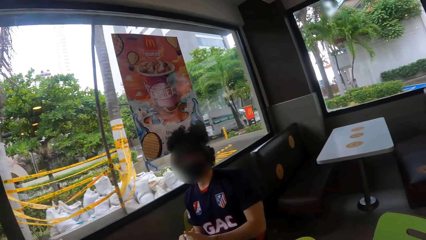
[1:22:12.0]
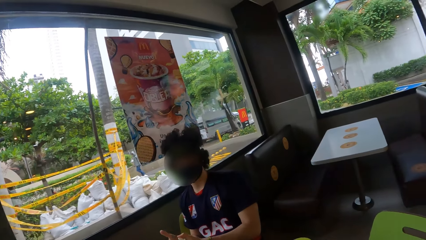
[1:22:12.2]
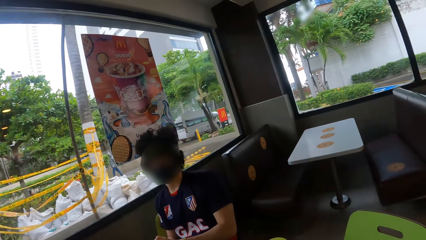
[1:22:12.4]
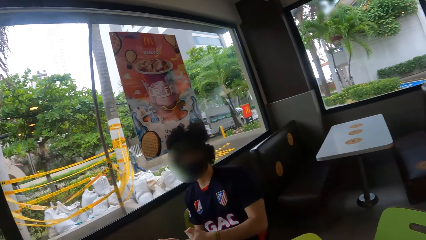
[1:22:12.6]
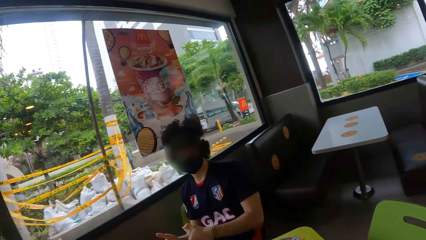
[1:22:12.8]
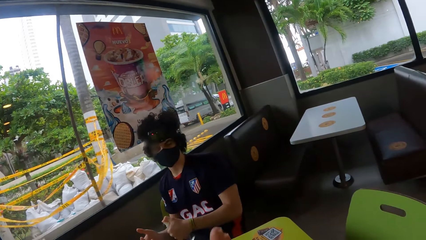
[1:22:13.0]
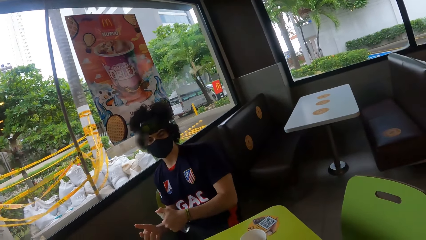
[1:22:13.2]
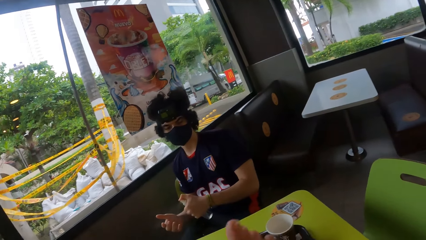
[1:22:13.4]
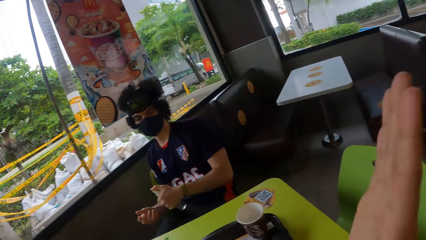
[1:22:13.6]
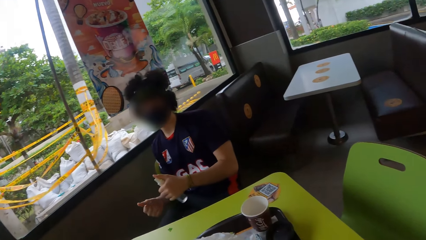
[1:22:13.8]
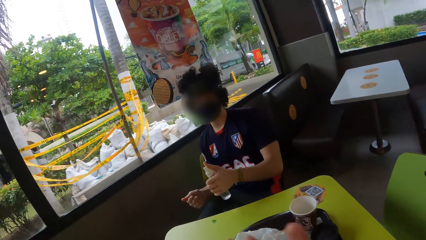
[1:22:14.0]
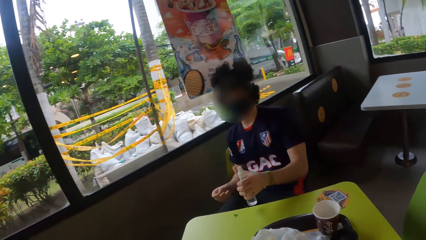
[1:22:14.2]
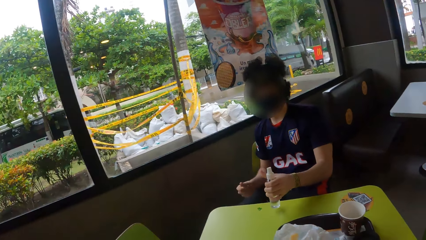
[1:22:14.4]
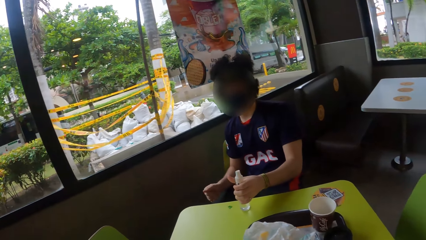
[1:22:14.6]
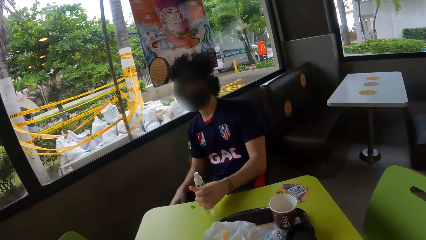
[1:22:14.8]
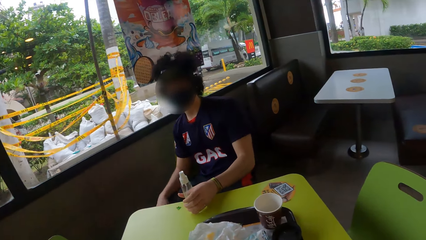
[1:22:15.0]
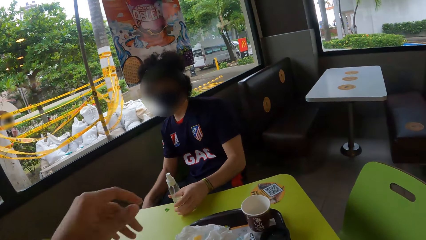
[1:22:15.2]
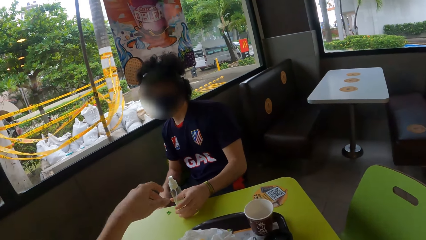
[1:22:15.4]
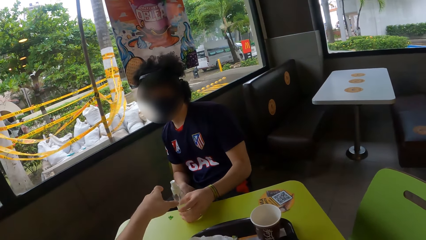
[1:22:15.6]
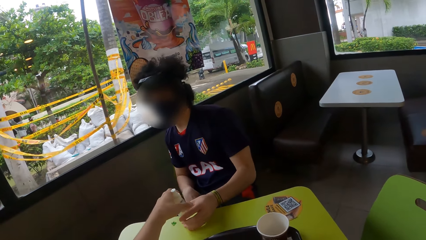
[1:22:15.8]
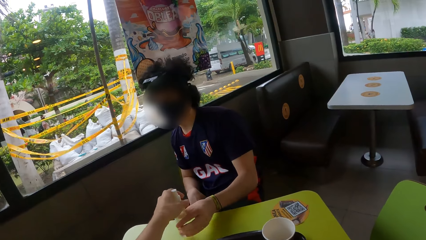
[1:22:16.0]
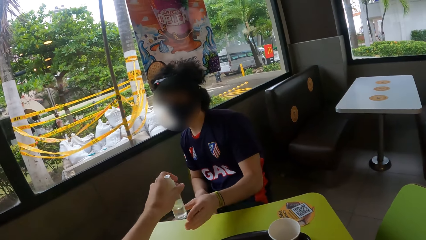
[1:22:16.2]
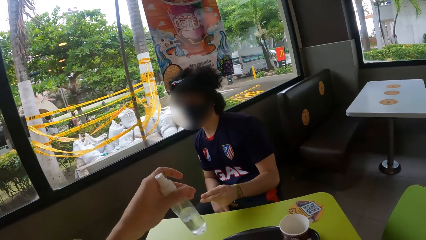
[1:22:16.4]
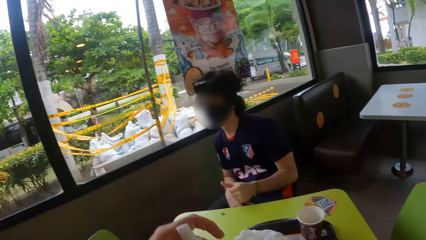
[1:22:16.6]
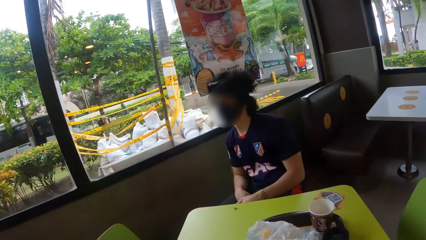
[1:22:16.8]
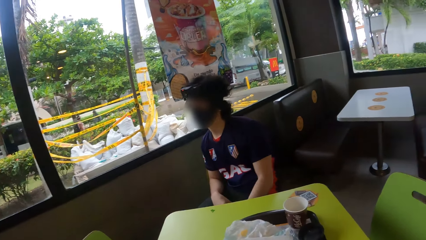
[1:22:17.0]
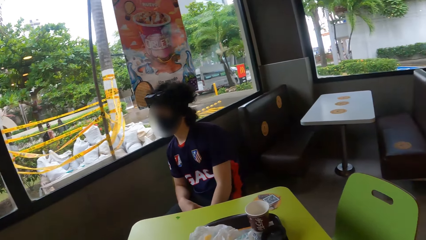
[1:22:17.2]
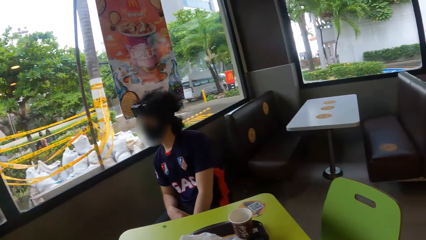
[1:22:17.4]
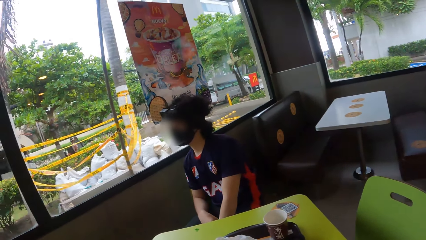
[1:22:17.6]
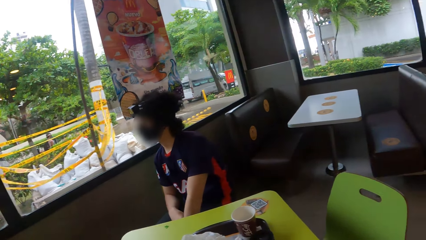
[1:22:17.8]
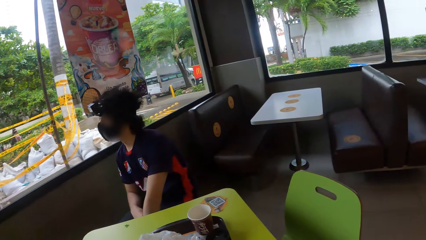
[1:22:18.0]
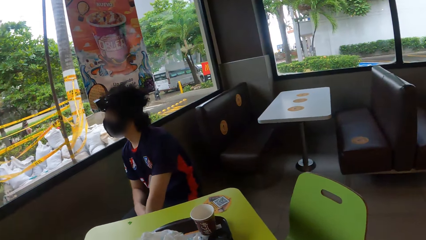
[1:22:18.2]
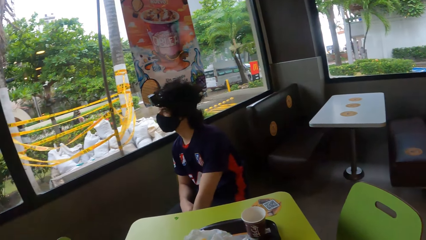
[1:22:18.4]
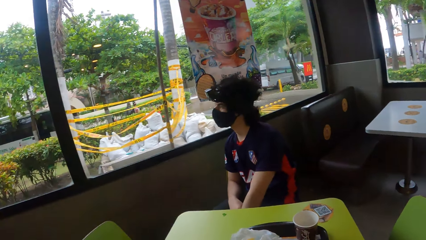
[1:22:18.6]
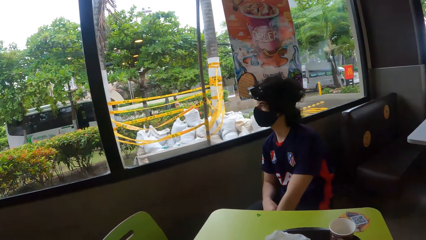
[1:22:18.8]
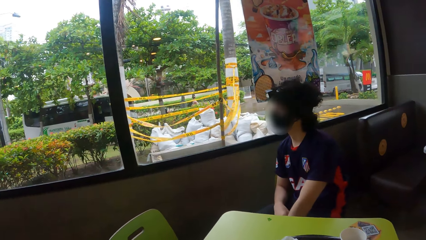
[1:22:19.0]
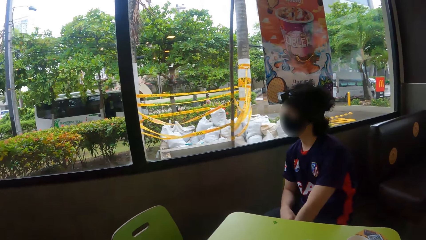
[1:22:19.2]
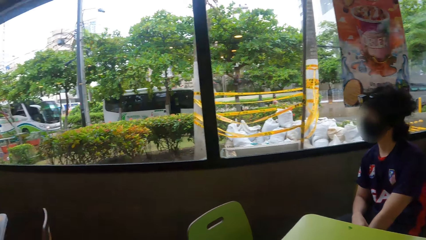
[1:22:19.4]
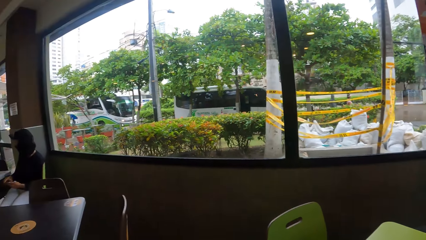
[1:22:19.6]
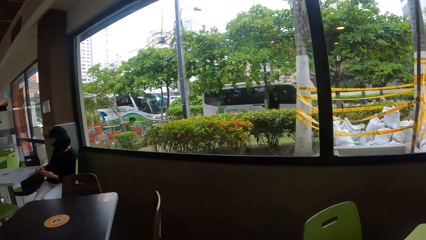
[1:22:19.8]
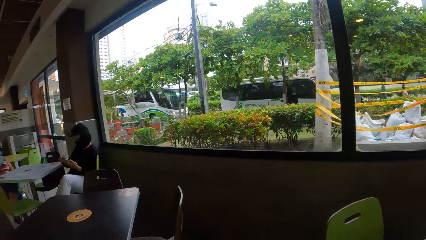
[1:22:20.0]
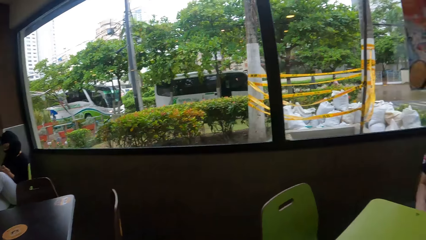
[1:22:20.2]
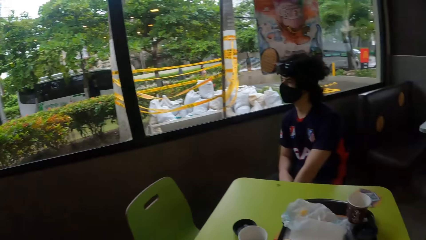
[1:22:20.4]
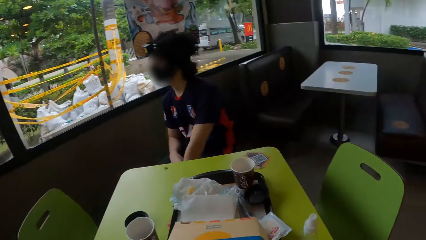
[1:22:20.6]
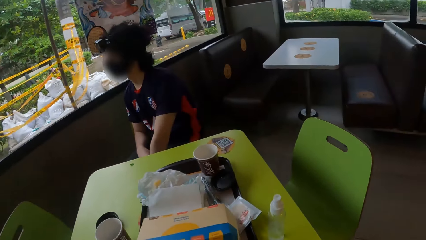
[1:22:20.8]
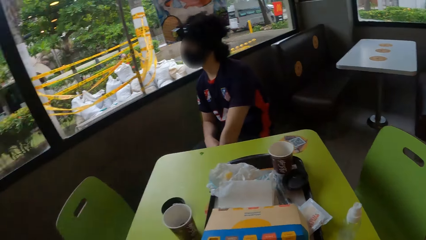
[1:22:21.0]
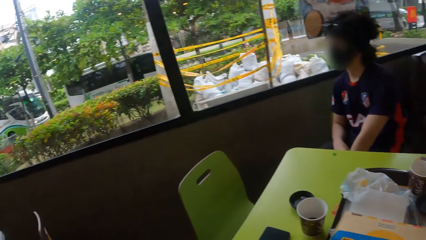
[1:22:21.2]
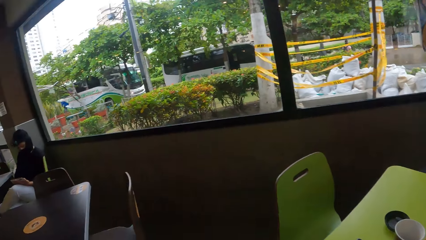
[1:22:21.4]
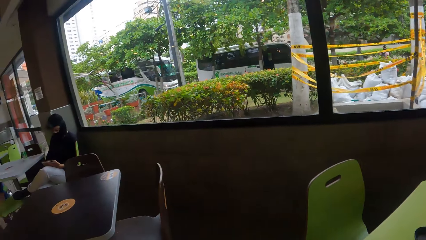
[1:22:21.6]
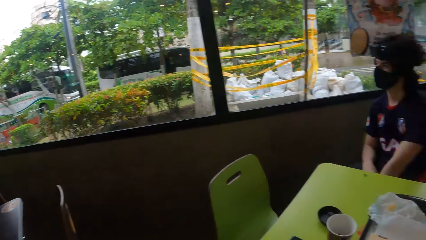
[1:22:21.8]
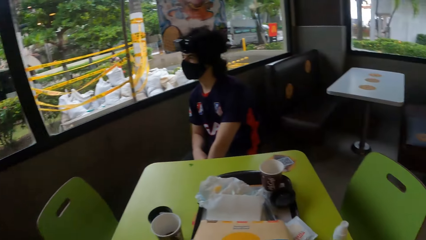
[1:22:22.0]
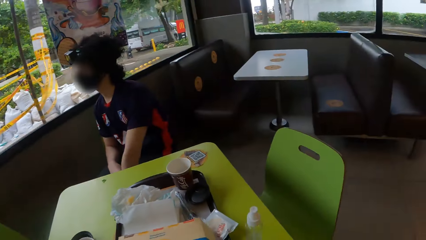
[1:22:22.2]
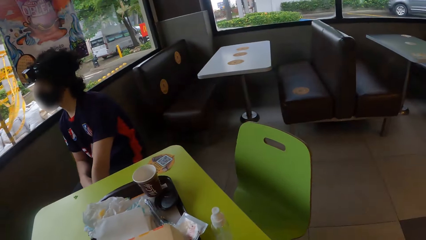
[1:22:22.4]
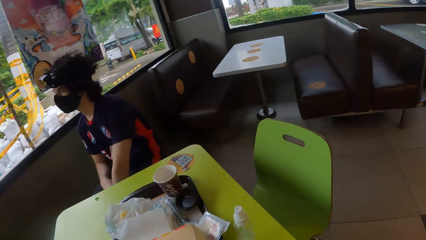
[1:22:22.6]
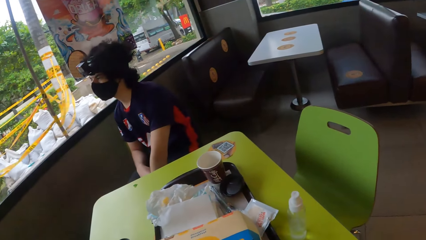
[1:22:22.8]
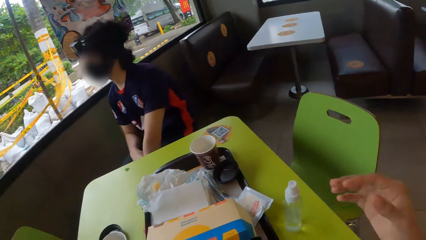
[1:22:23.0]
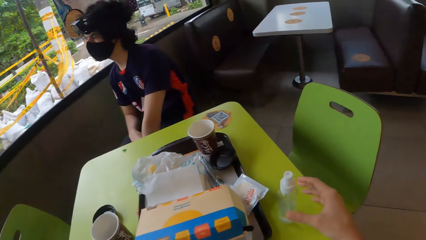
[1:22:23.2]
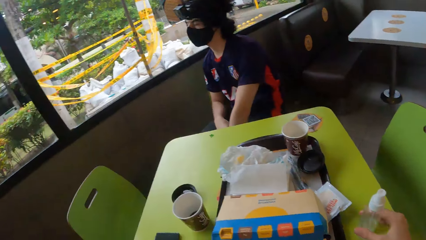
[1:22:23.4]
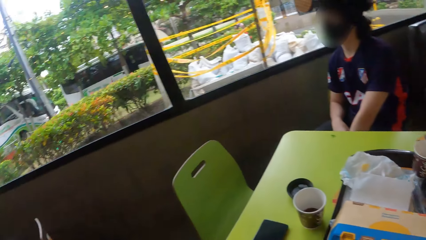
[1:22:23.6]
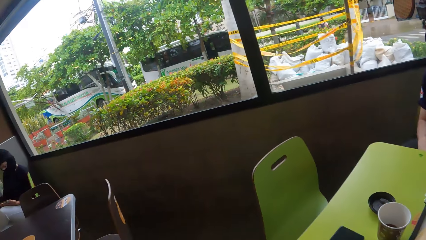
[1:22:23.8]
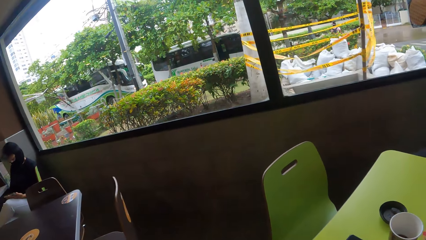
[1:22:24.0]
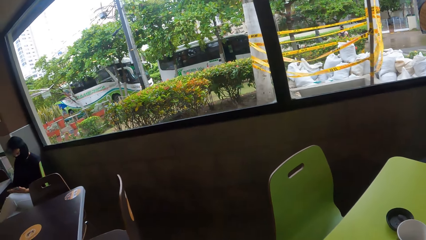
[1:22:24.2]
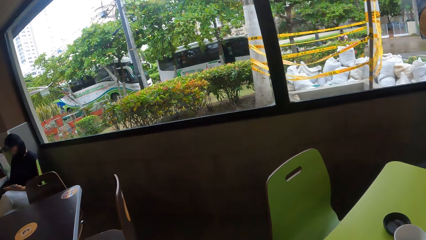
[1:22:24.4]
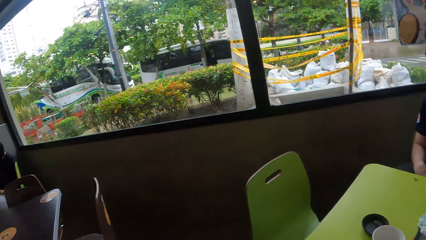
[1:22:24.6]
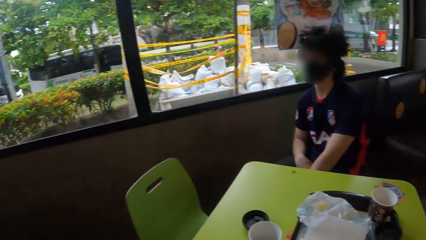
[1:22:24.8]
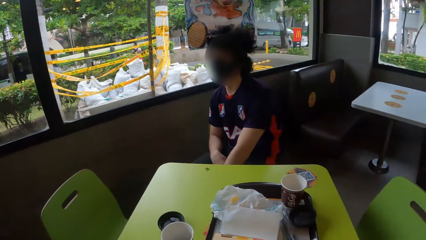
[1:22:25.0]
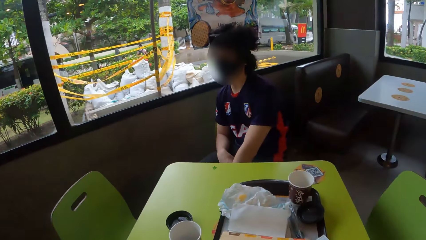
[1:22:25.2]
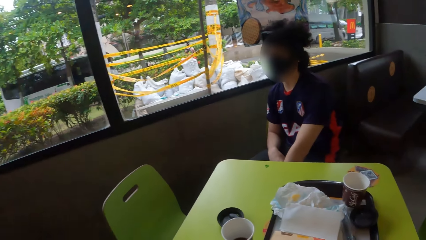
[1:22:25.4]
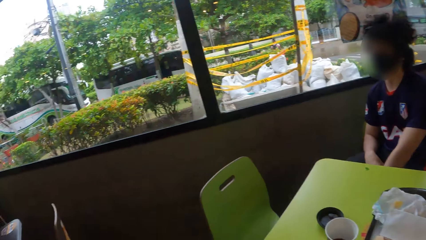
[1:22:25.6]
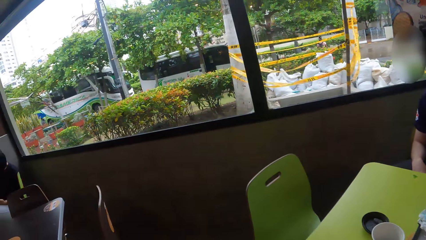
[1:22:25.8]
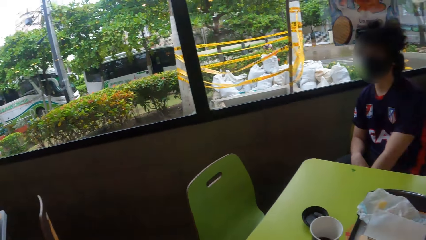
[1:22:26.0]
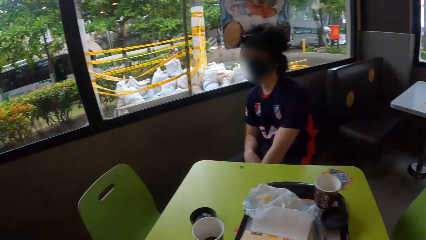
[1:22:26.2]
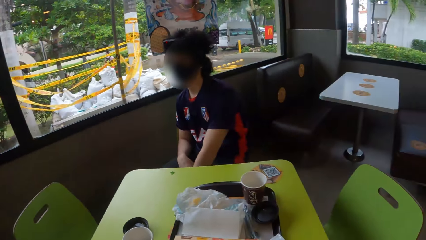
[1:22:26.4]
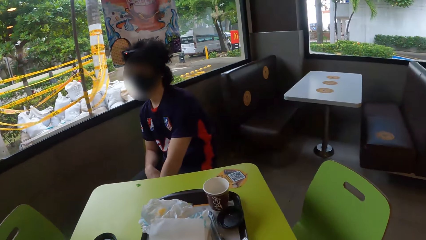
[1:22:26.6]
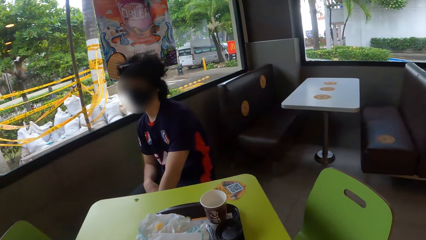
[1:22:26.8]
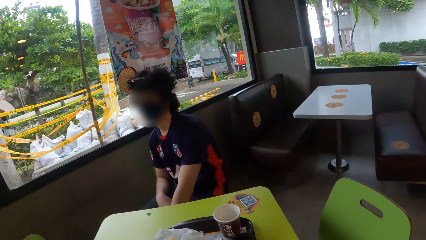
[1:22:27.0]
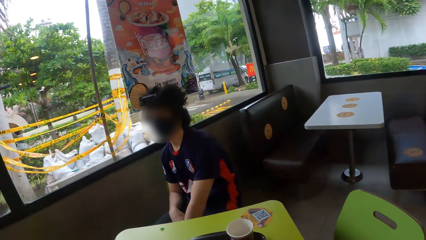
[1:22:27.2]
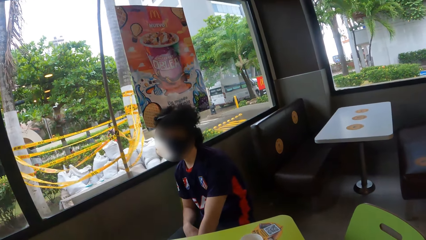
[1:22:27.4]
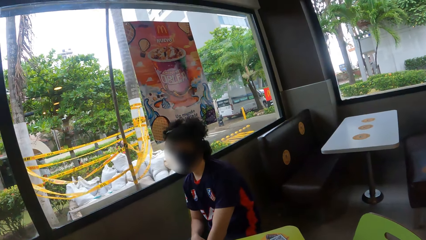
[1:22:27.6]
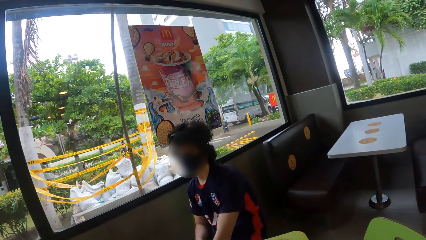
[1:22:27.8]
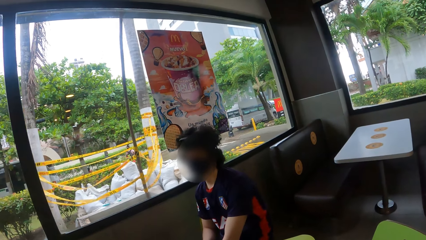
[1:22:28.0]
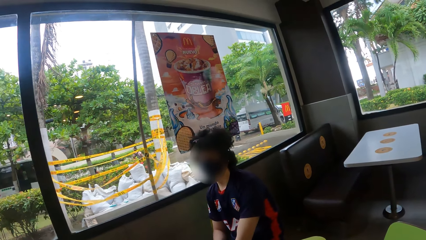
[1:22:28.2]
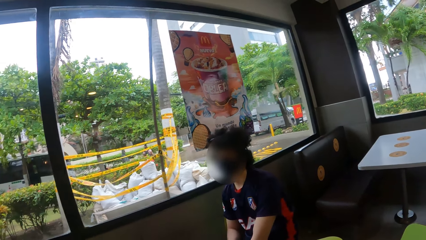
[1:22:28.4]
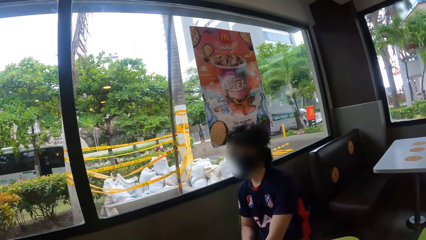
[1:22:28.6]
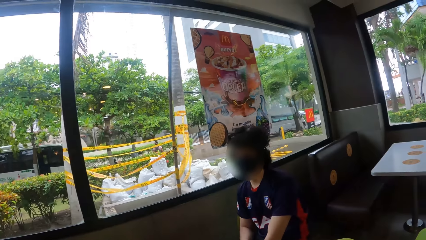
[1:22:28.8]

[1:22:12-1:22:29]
The camera wearer lifts the right hand. They take the bottle of sanitizer from the man. They look around the cafeteria. They pick up the bottle of sanitizer and touch the sanitizer on the table. They look around the cafeteria.
